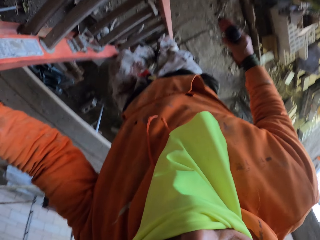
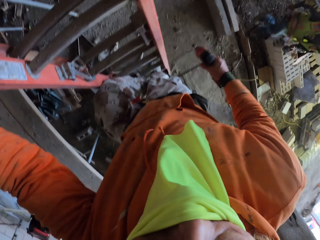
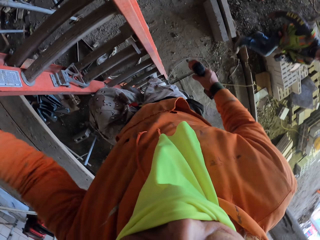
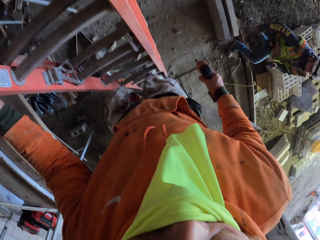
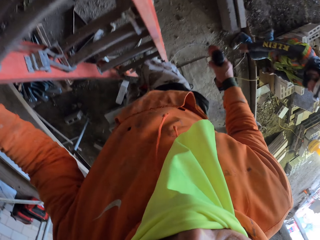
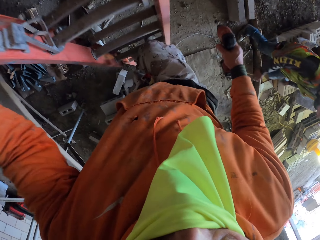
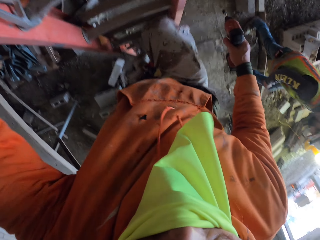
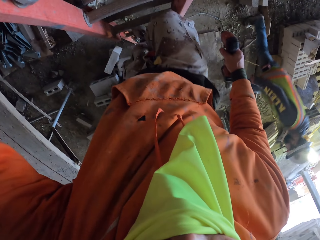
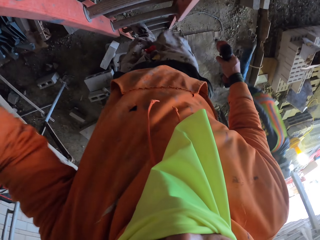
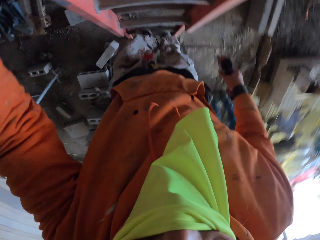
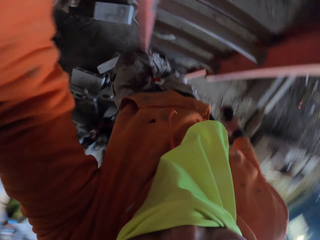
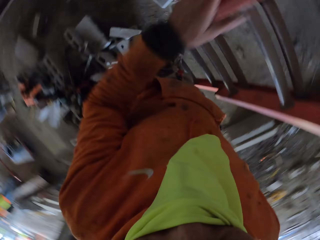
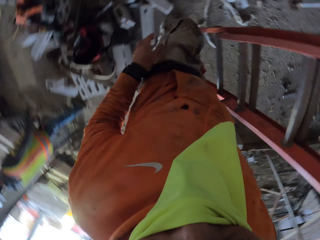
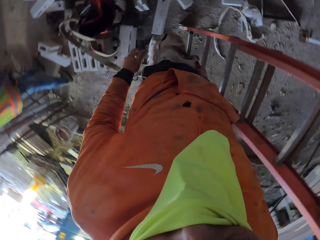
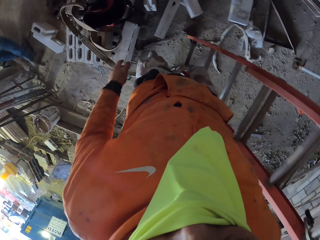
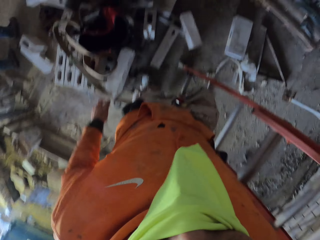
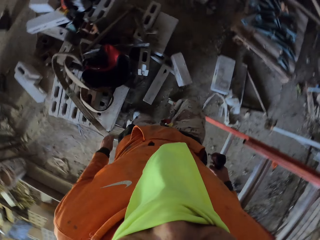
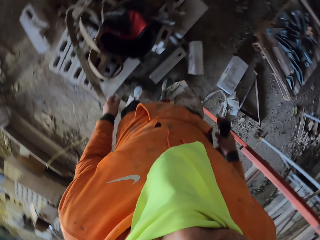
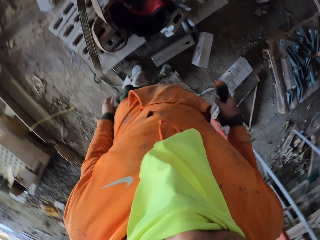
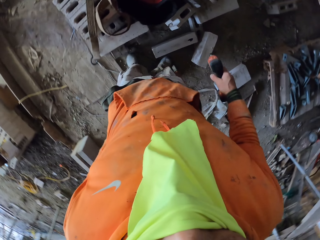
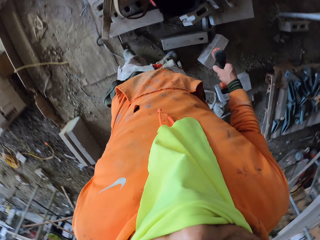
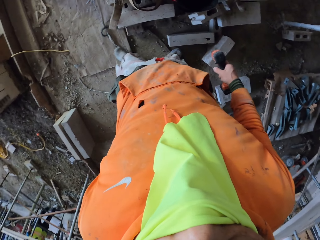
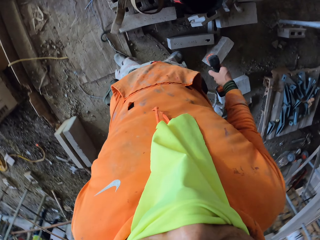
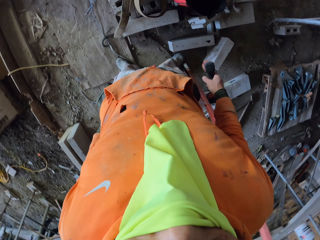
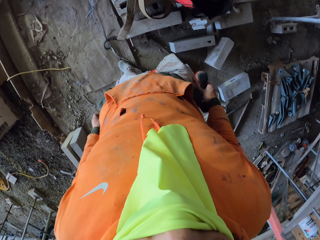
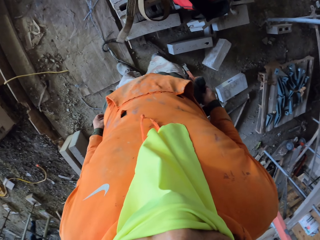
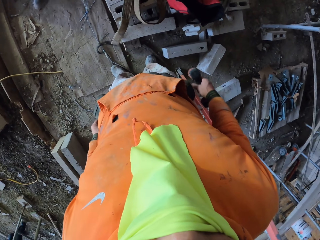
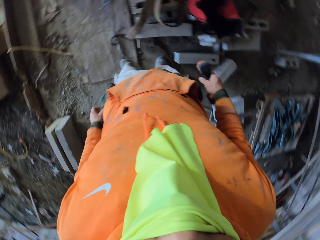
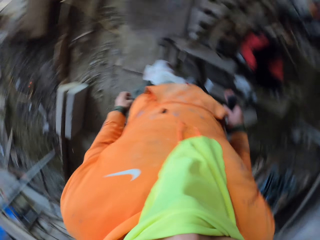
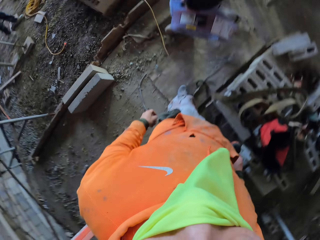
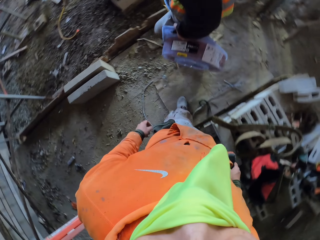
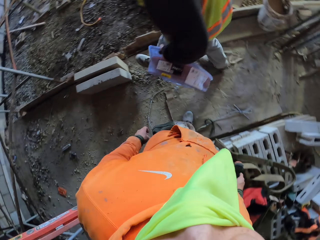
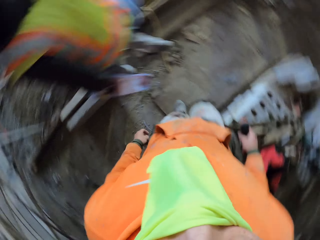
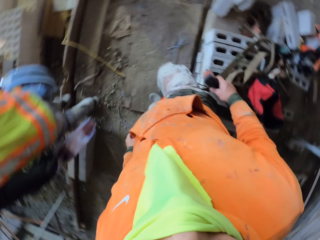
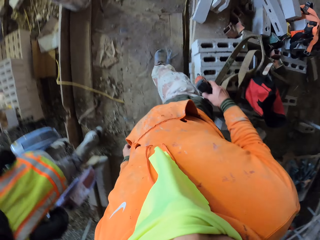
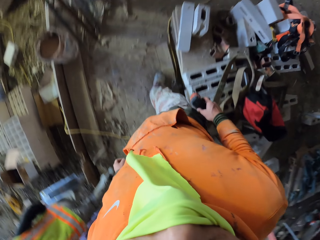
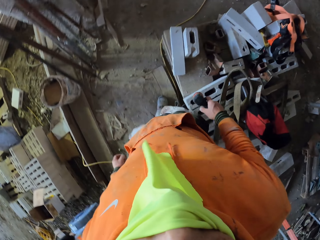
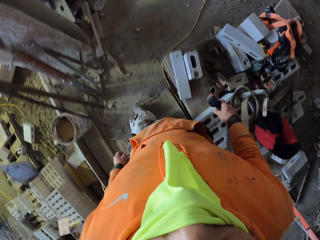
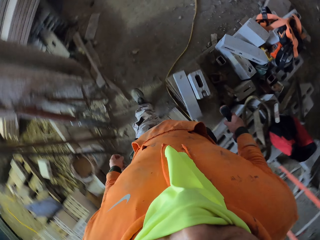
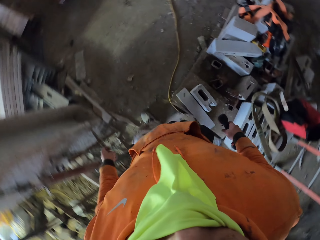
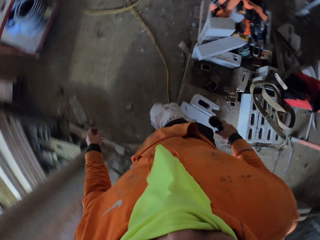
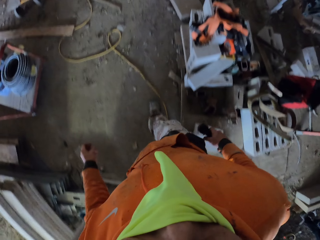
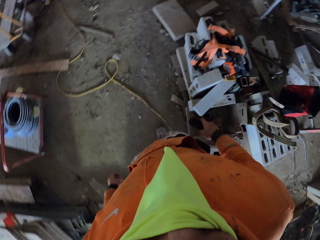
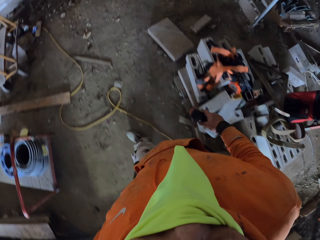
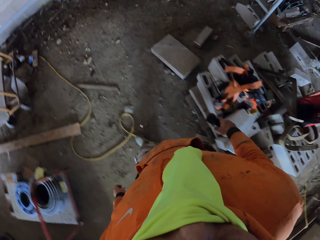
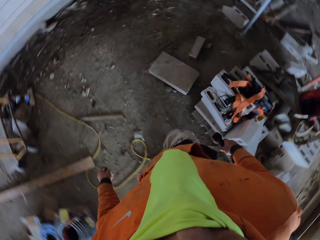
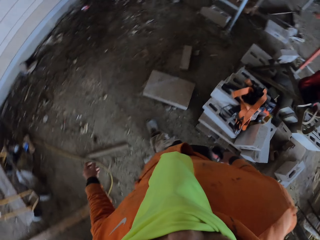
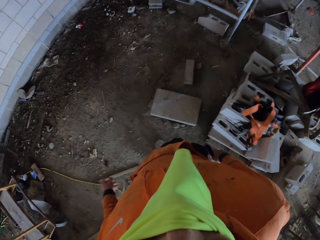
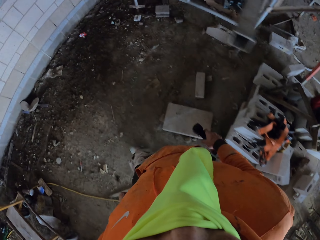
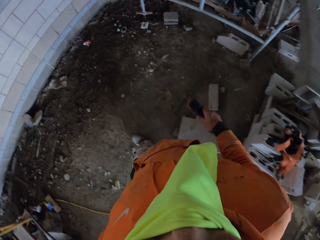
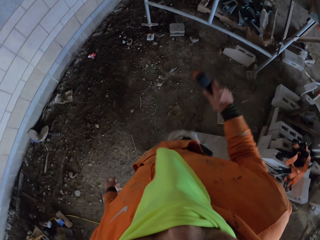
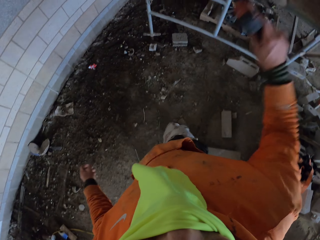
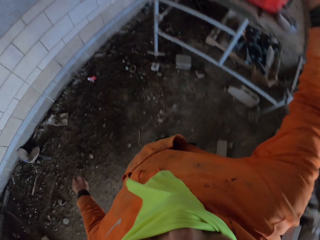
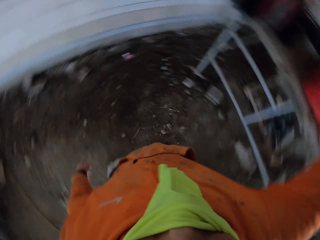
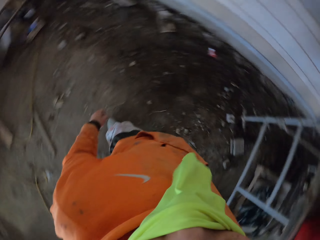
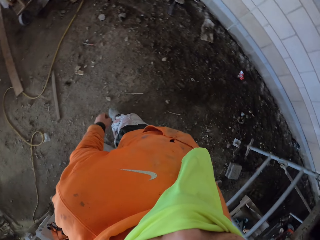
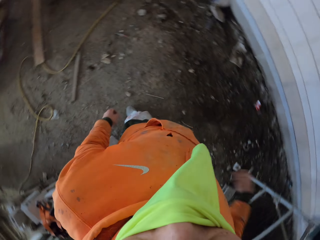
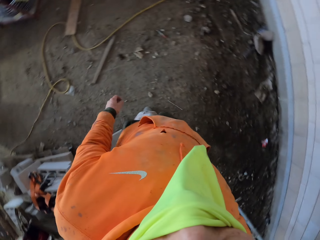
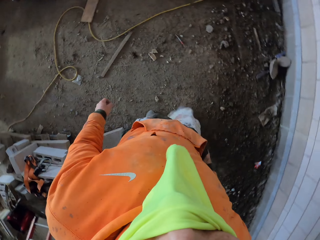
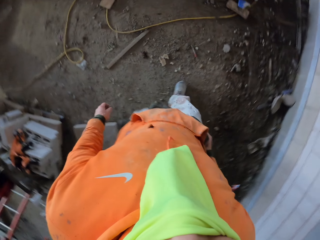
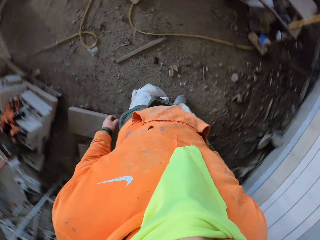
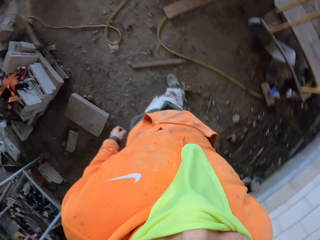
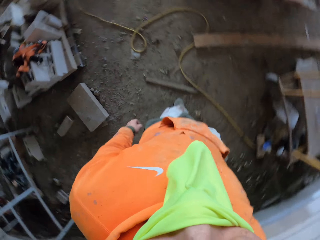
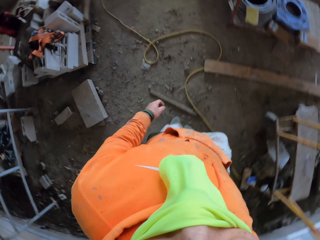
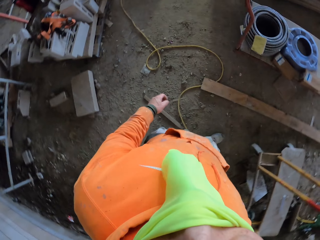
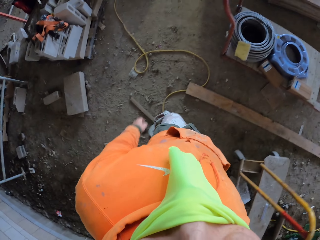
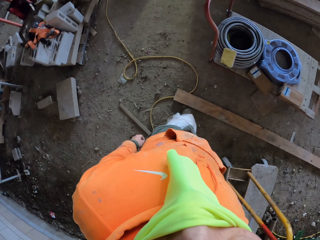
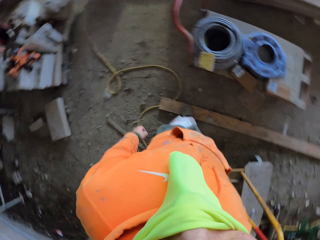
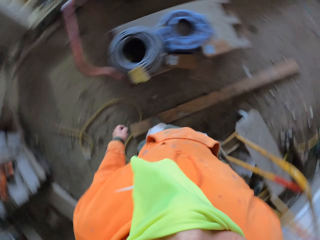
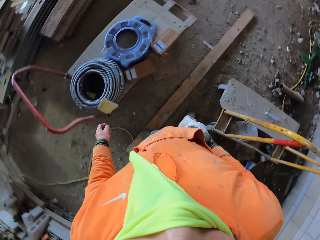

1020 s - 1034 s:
A person walks at the construction site. The camera wearer looks around. Another person carries hose pipes. The camera wearer walks at the construction site. They place the drill on the scaffolding. They unpocket a pencil.

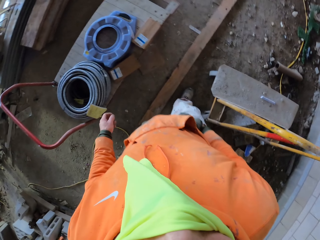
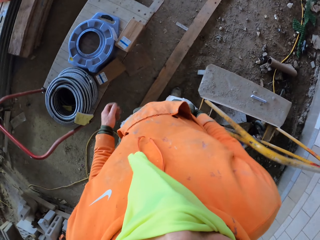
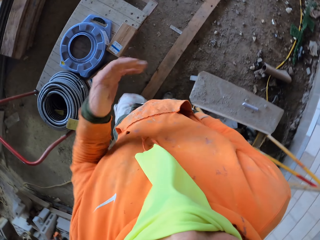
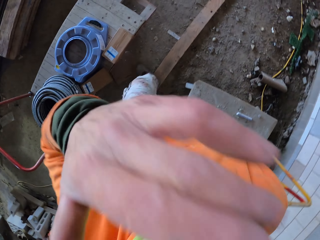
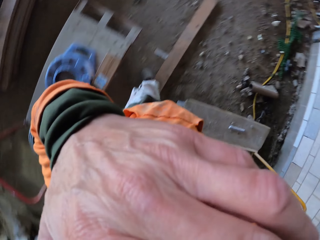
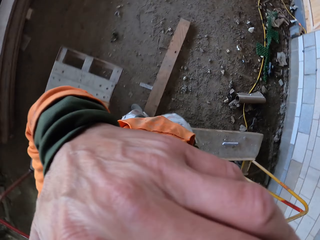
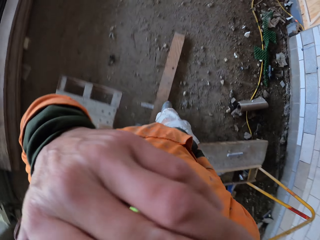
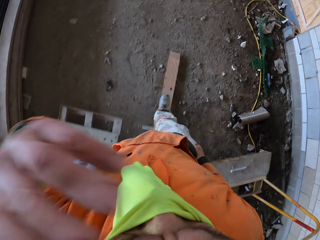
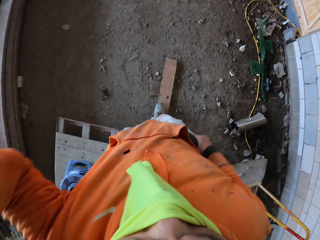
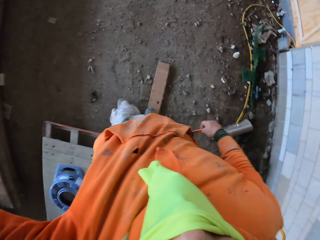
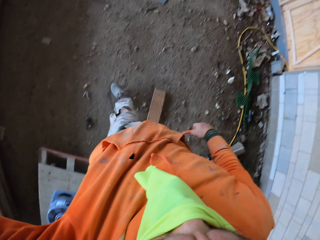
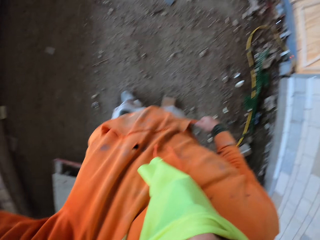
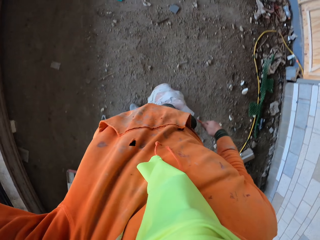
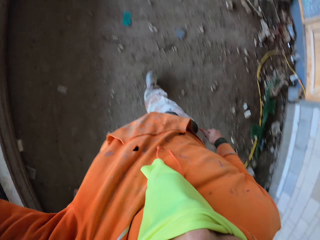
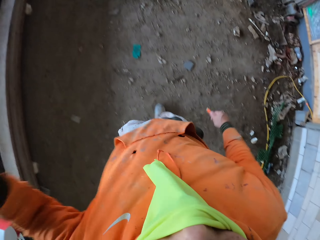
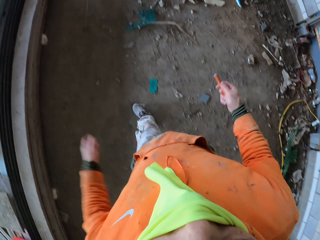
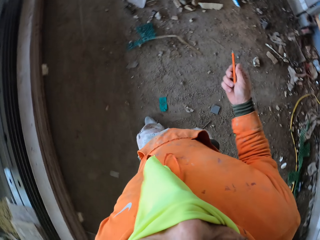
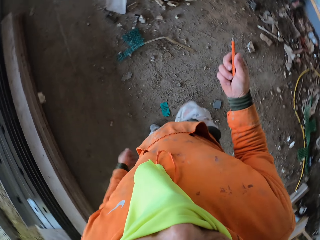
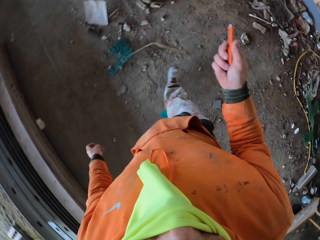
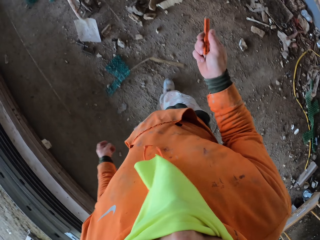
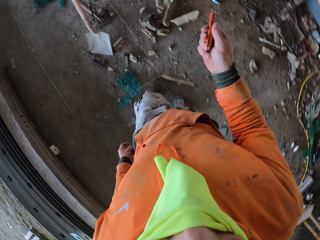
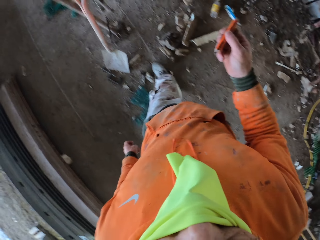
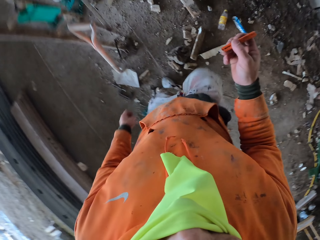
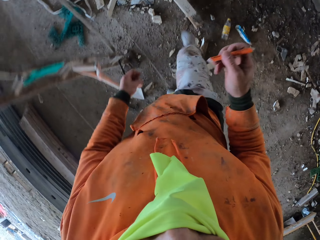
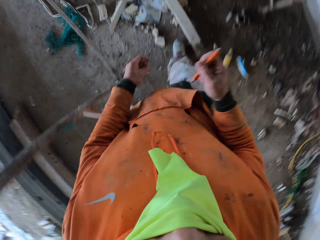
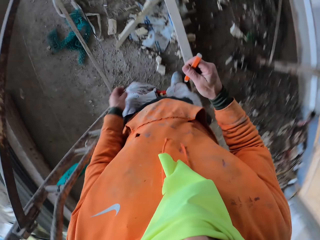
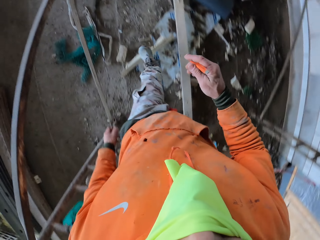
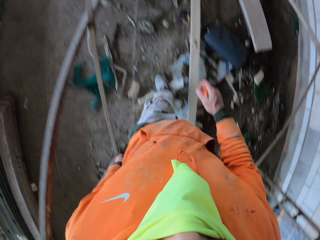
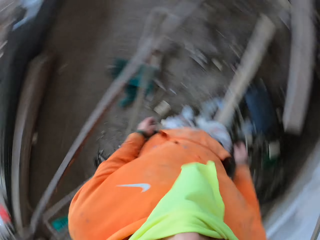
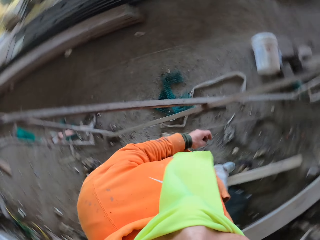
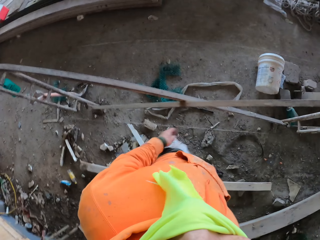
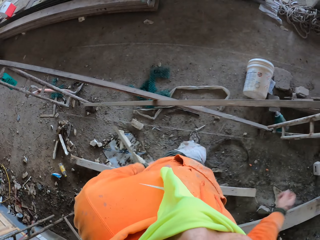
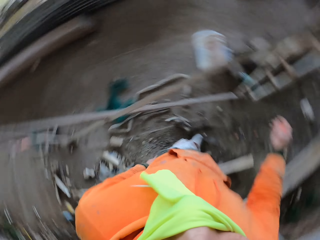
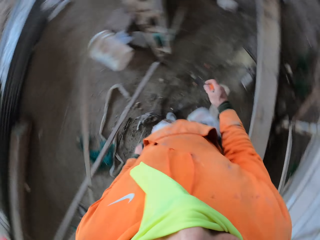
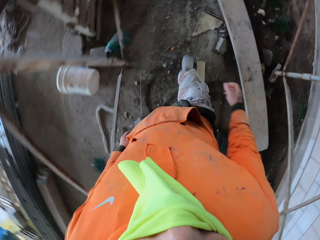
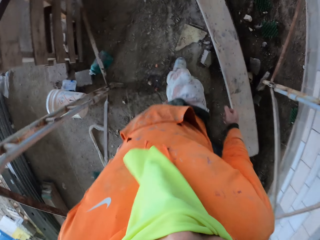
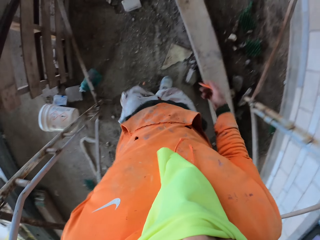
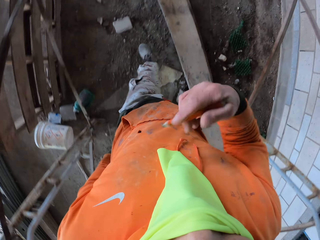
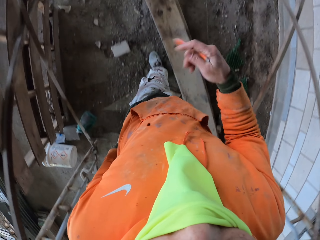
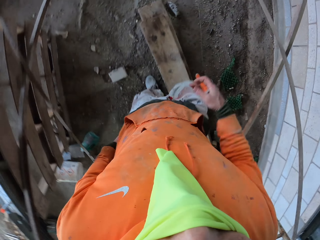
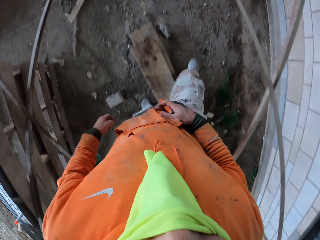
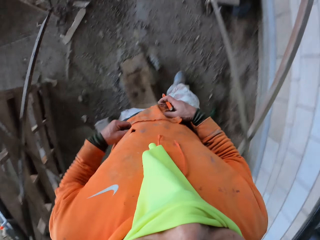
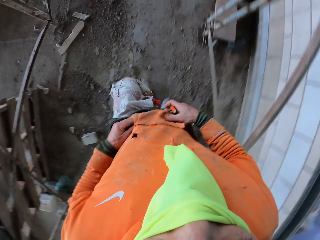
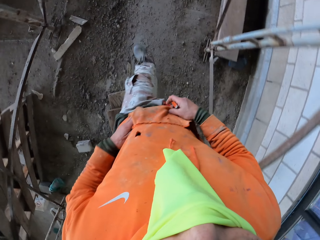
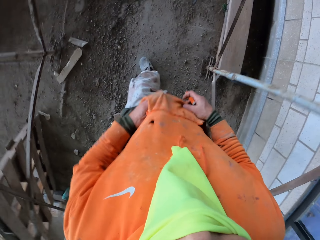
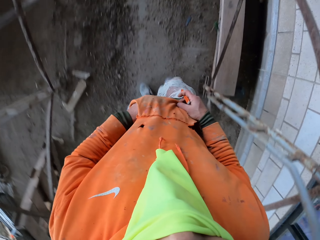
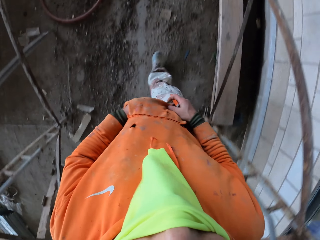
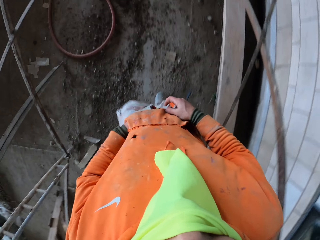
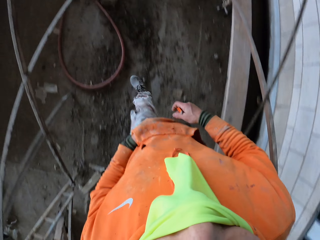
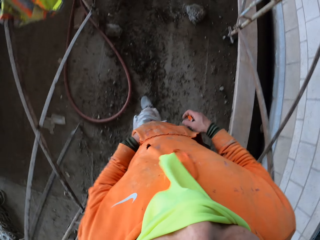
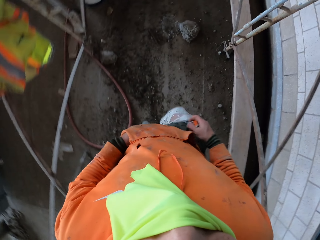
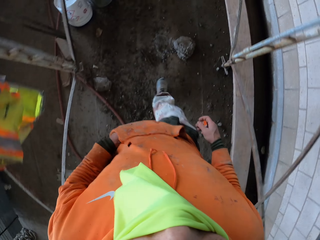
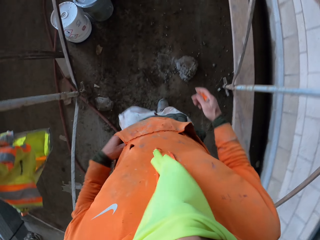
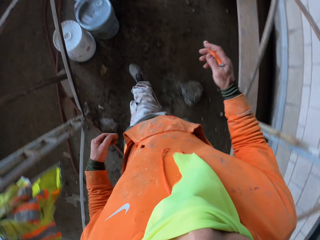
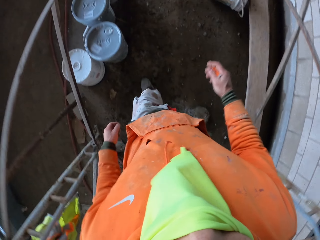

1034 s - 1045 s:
The camera wearer touches the face. He wipes the face. He fixes the camera. He pulls the pencil from his pocket. He walks around the construction site. He holds his pullover. He inserts the hand in a pocket. He unpockets the hand.
